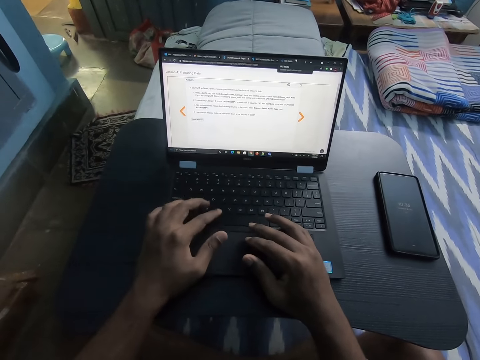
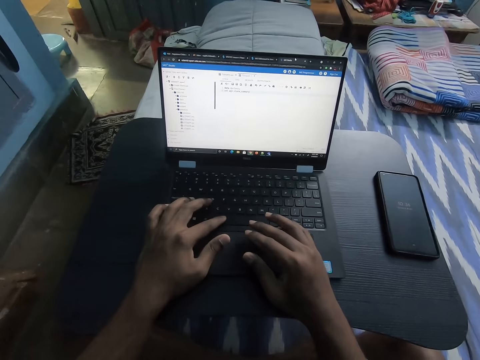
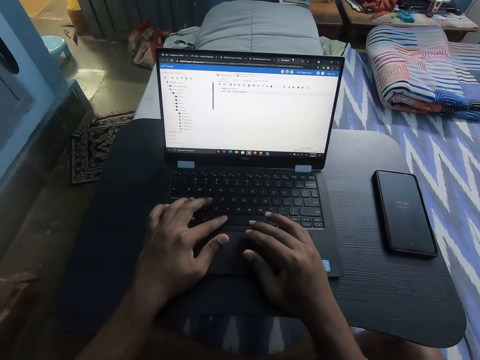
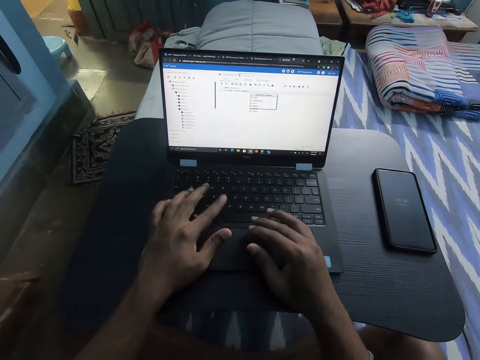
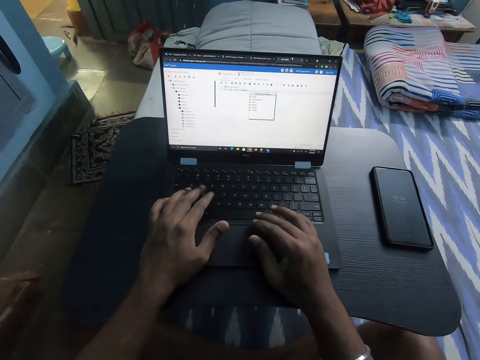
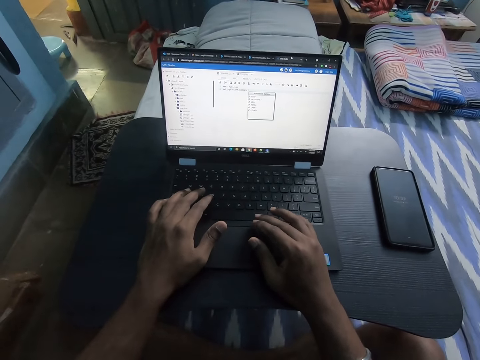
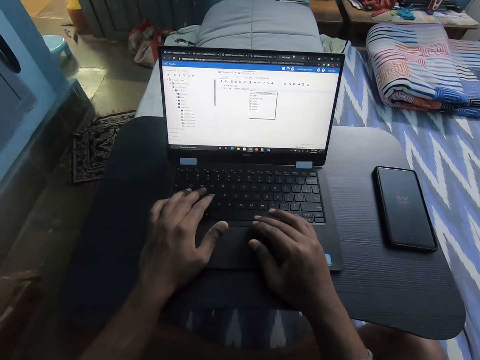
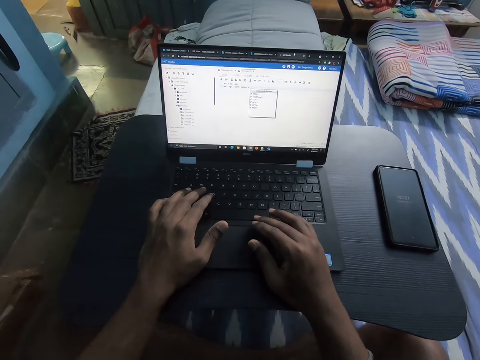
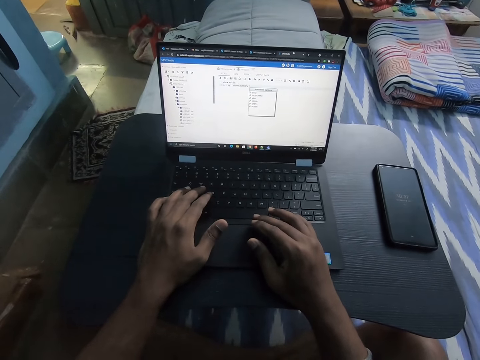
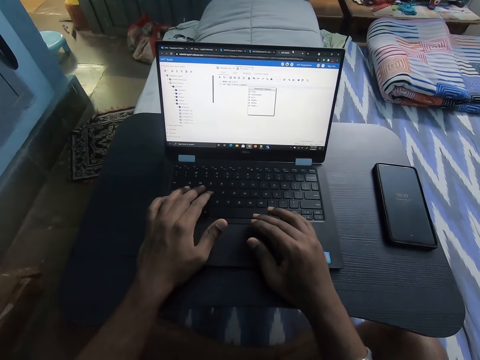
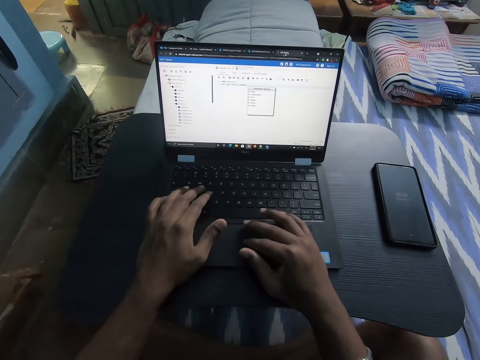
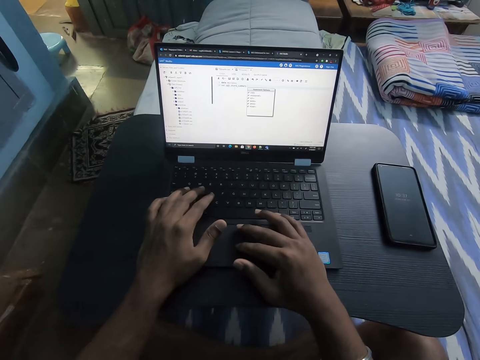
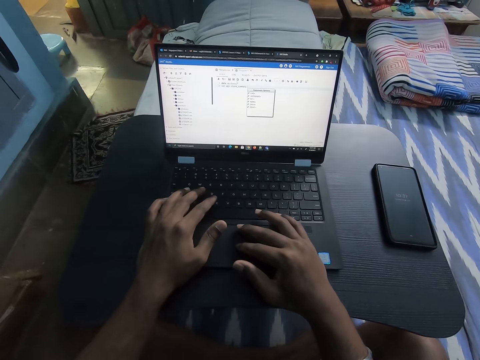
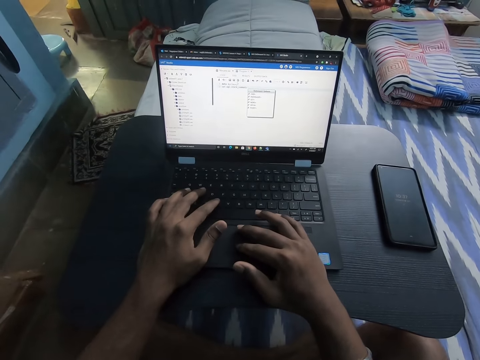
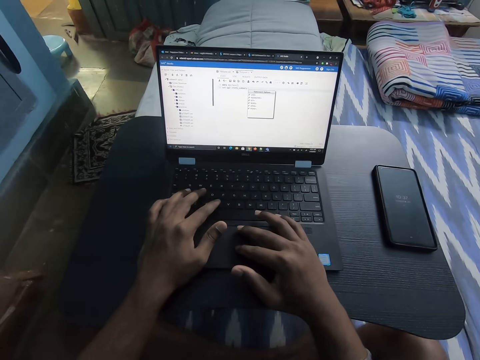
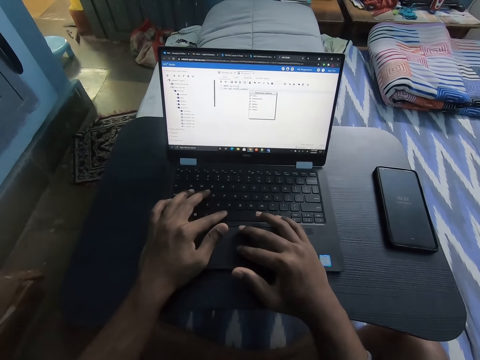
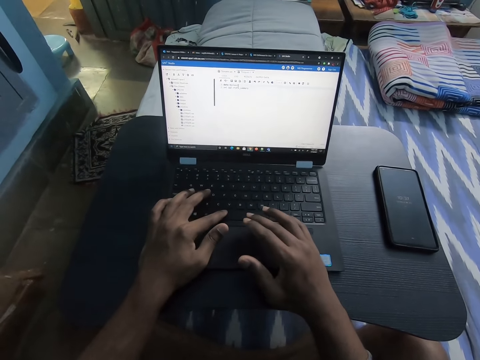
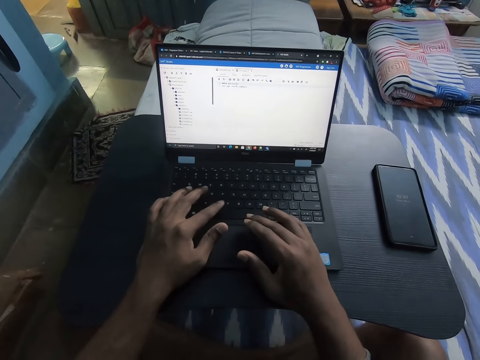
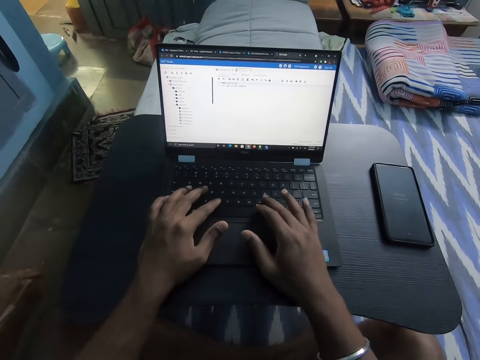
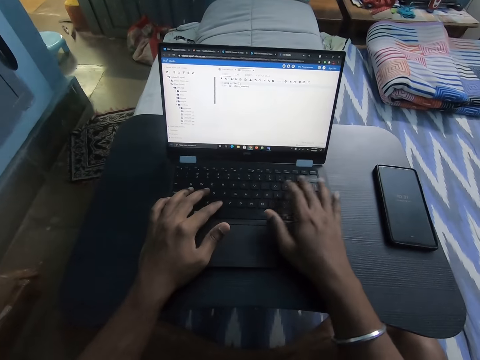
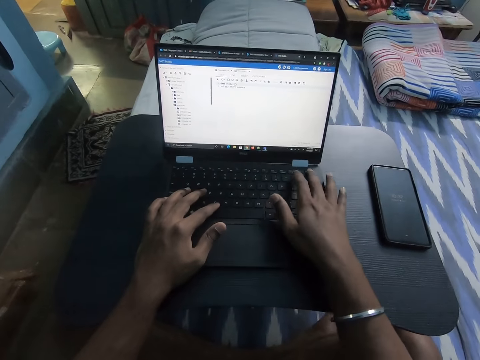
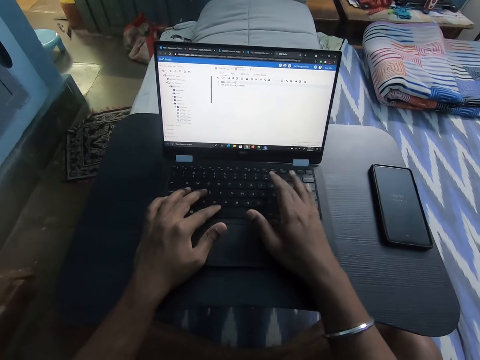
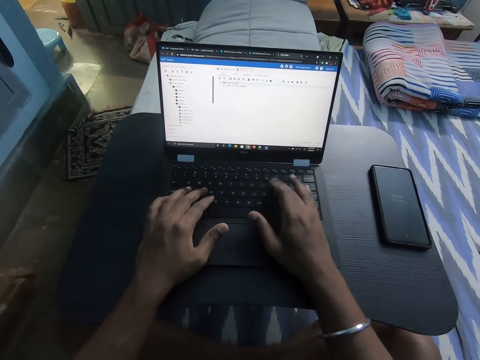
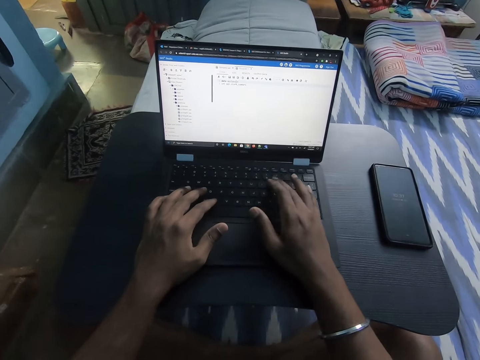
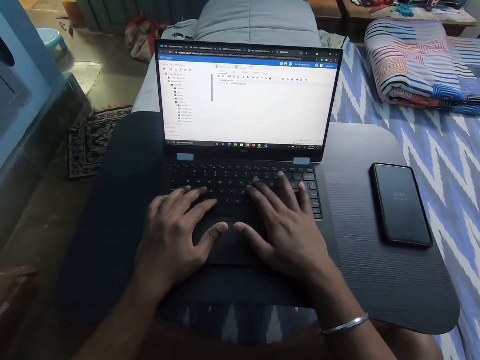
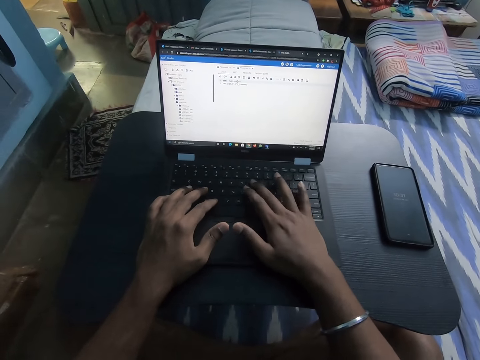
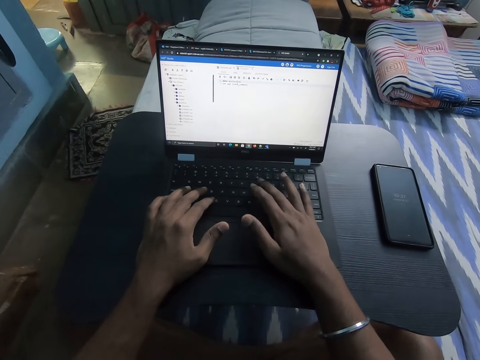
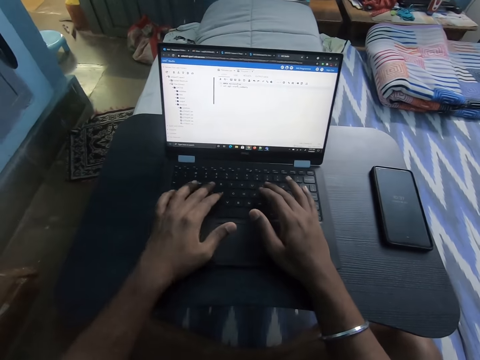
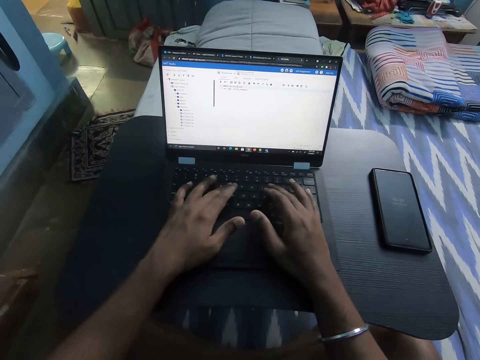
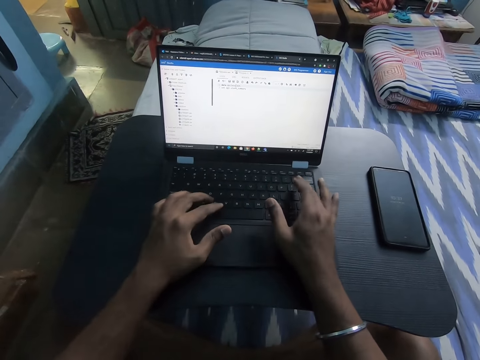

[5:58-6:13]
The camera wearer operates the laptop on the table on the bed with both hands. They tap on the laptop. They type on the laptop.

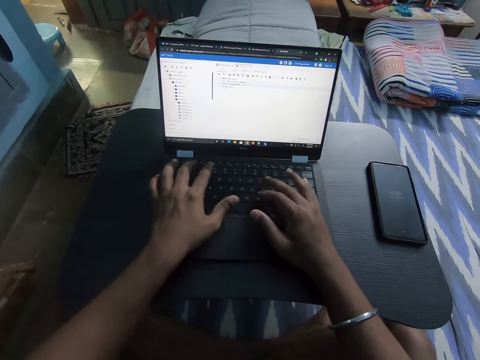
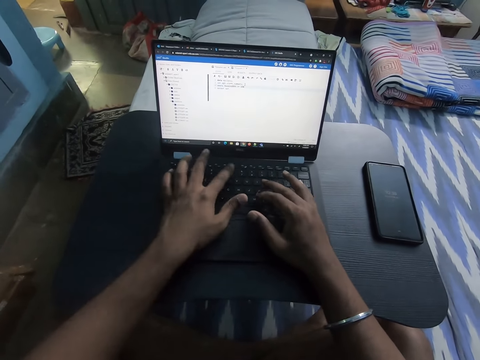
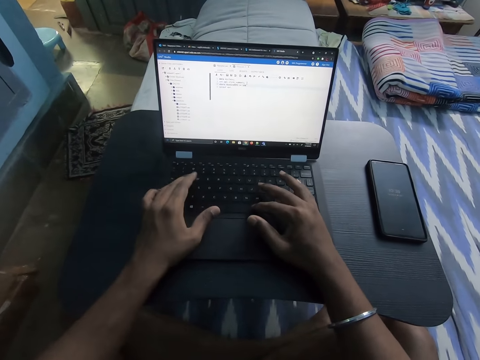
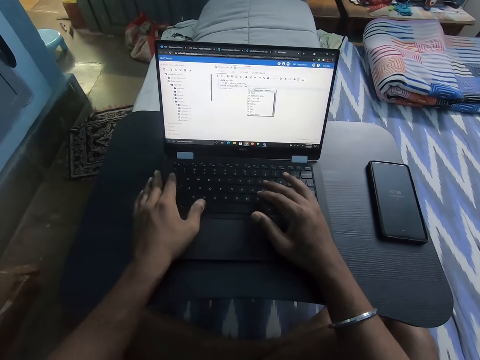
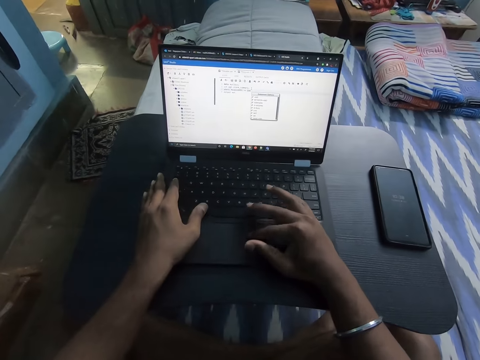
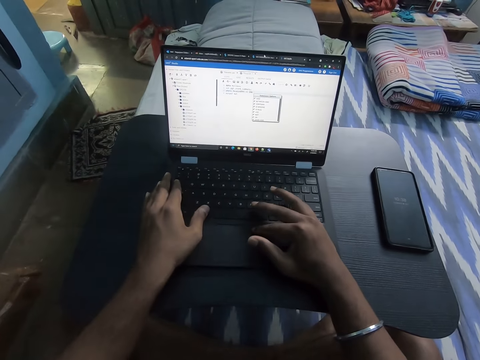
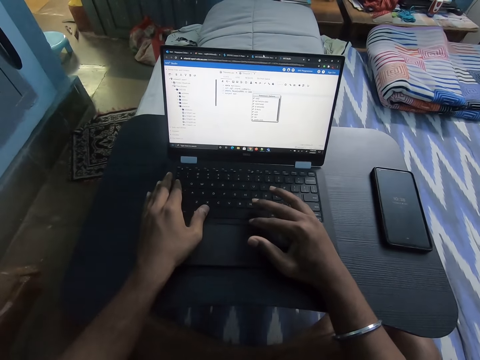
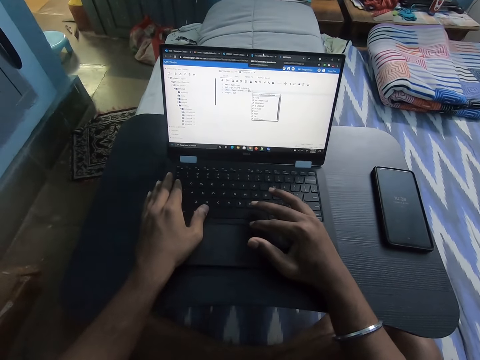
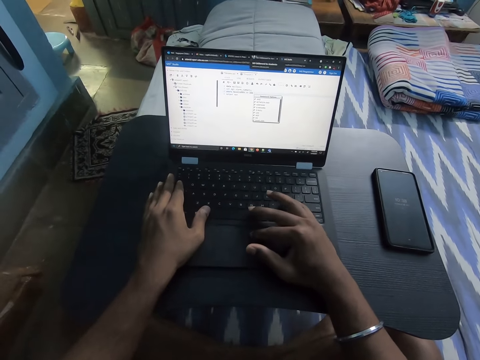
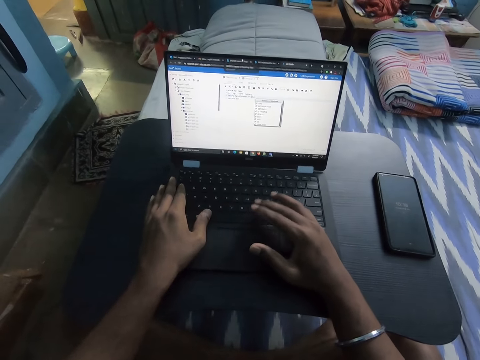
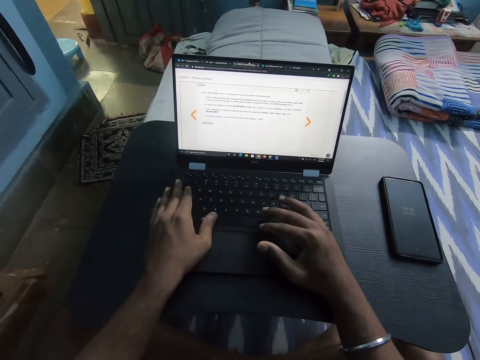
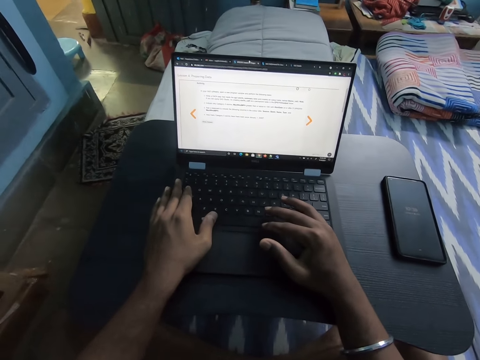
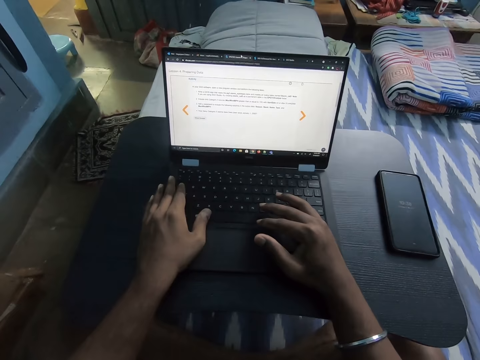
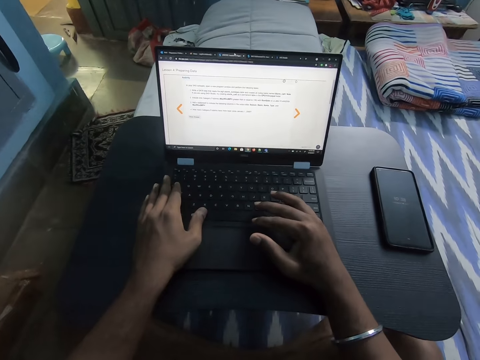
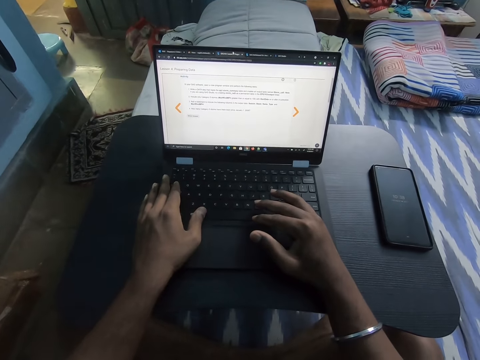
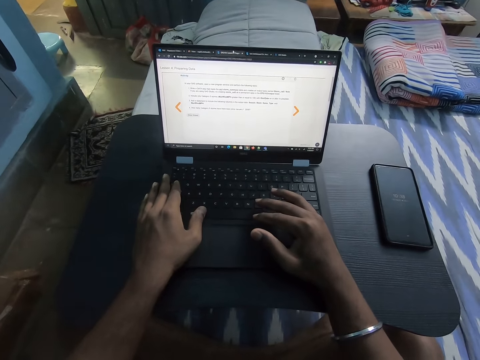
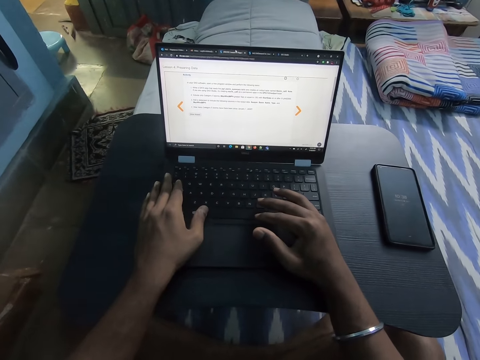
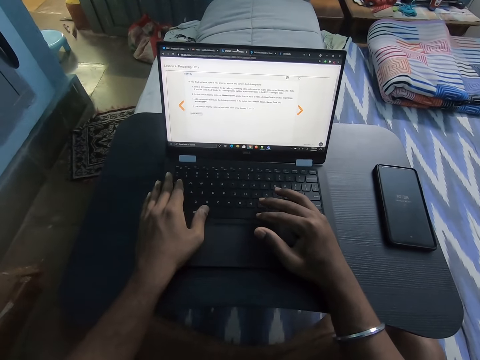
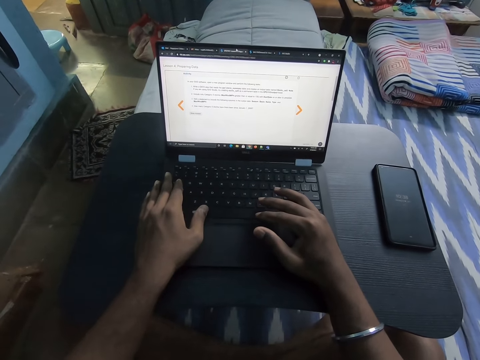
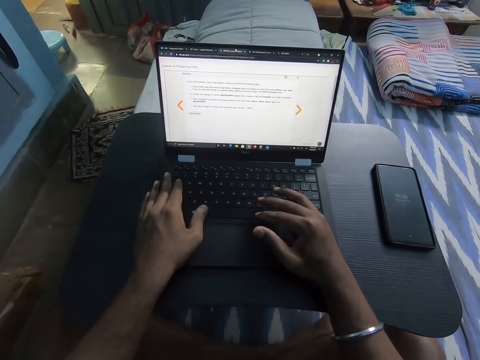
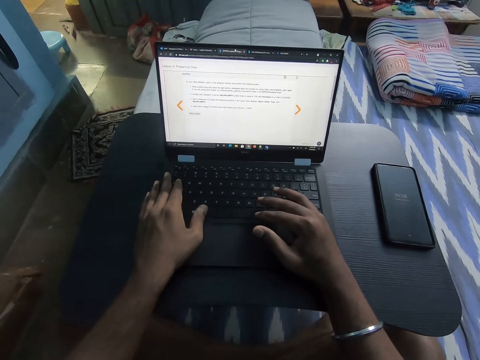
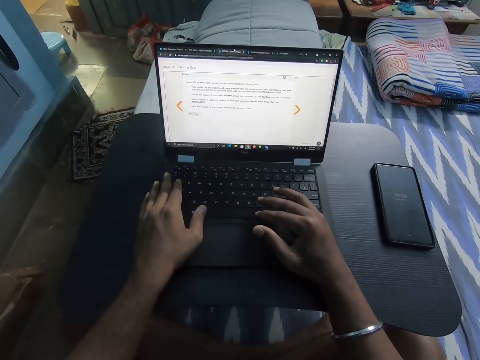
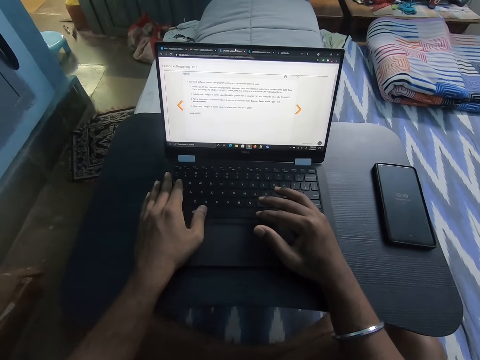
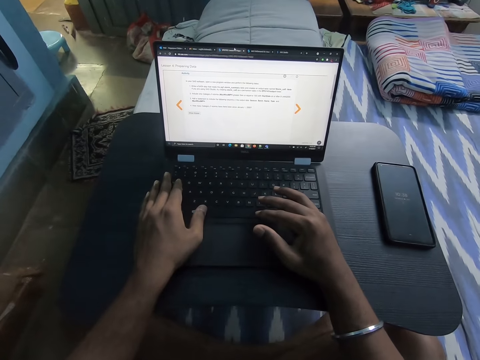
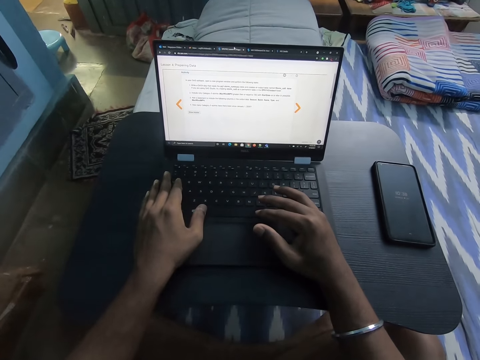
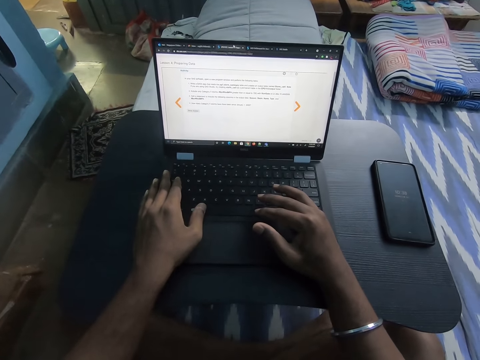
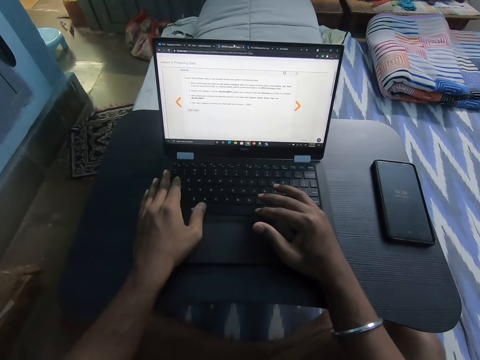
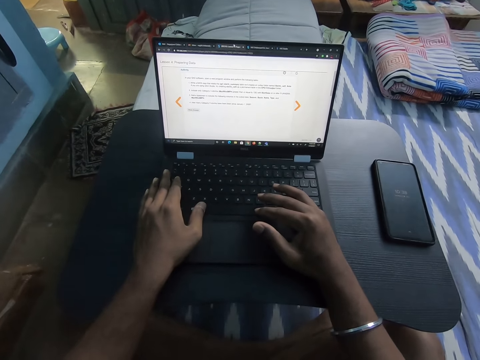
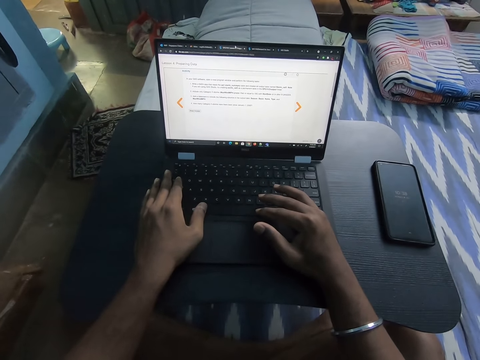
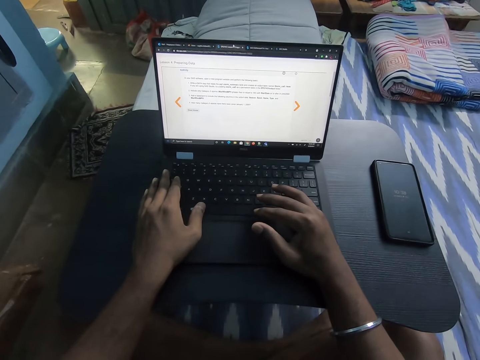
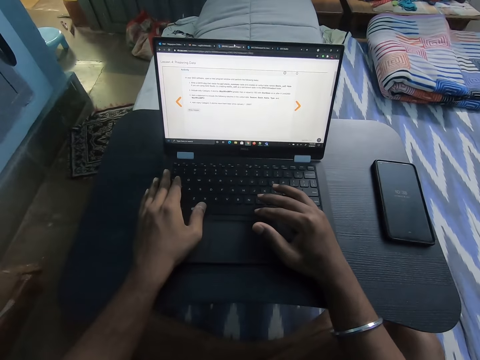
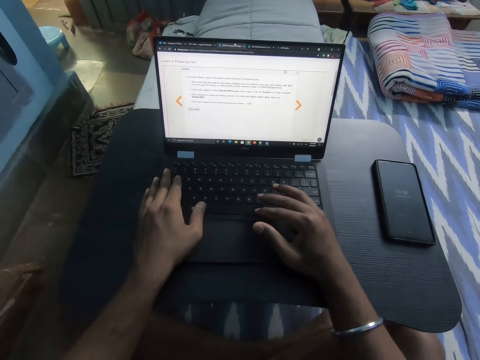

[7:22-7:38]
The camera wearer operates the laptop on the table on the bed with his right hand.
